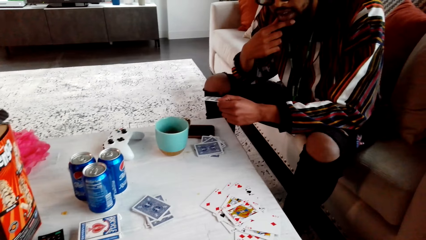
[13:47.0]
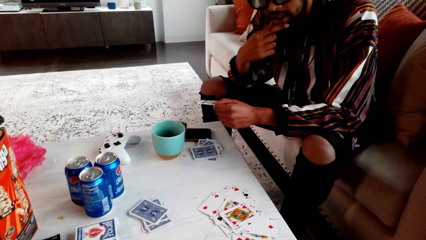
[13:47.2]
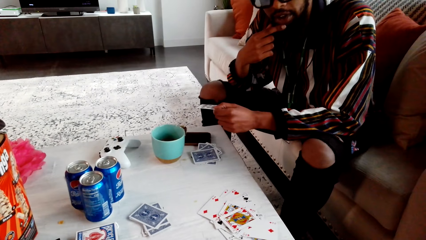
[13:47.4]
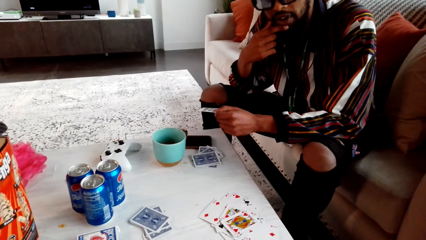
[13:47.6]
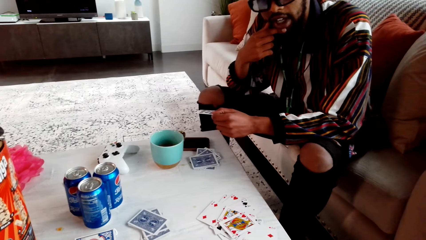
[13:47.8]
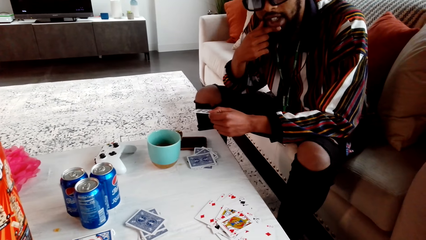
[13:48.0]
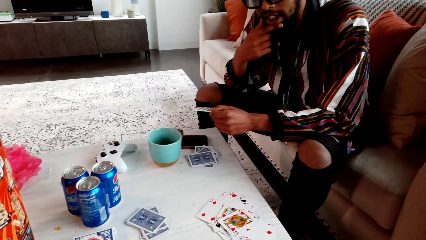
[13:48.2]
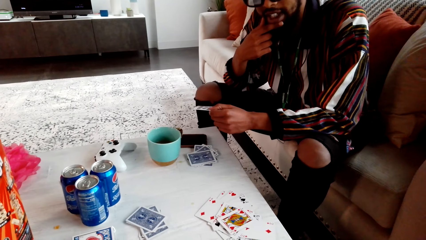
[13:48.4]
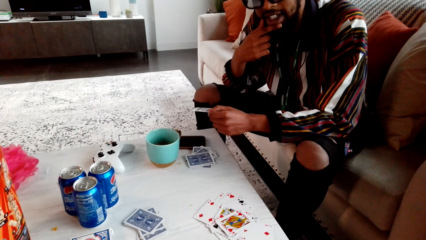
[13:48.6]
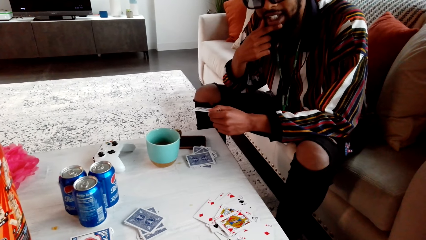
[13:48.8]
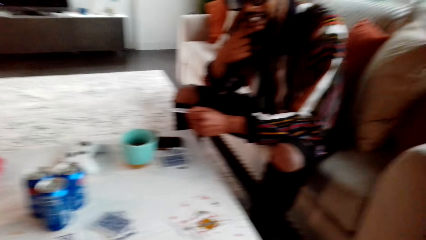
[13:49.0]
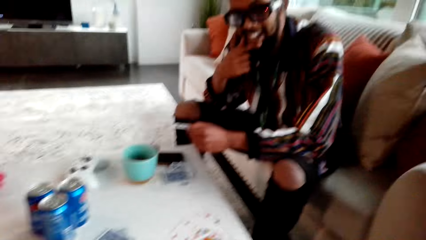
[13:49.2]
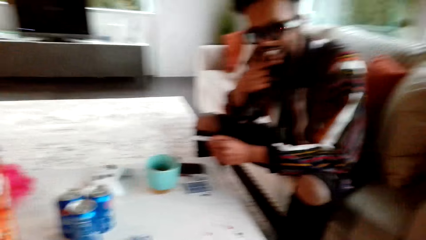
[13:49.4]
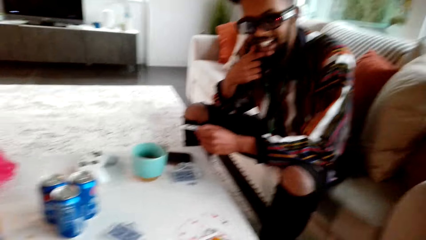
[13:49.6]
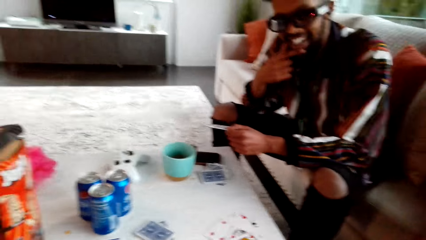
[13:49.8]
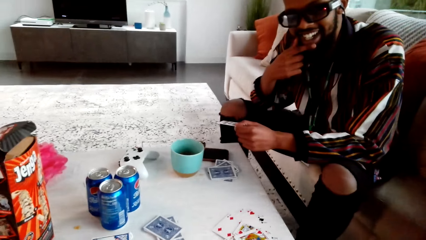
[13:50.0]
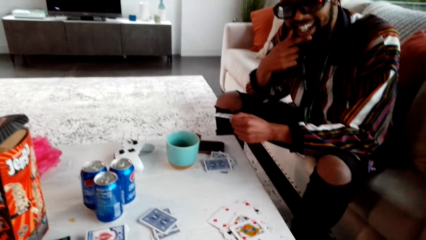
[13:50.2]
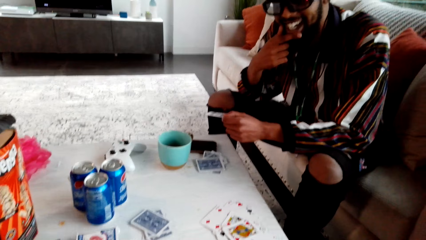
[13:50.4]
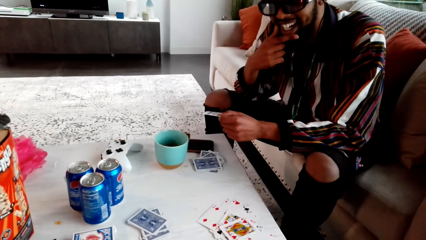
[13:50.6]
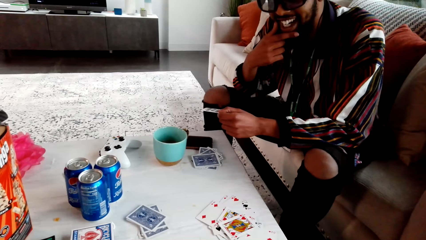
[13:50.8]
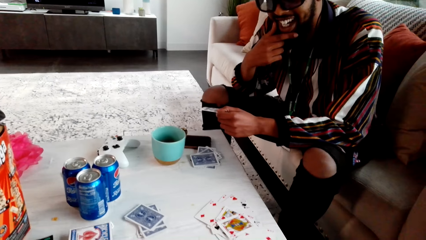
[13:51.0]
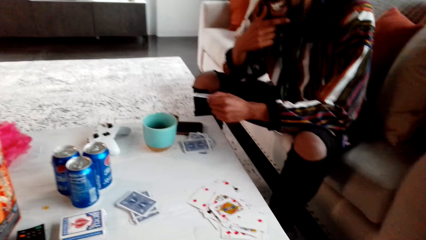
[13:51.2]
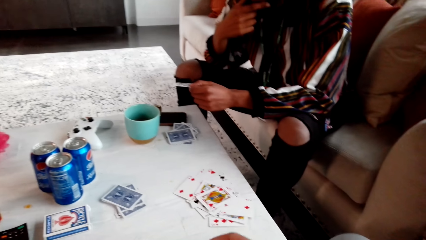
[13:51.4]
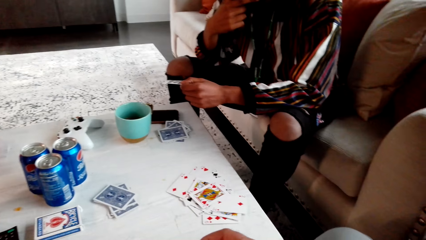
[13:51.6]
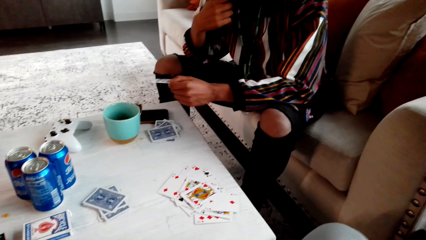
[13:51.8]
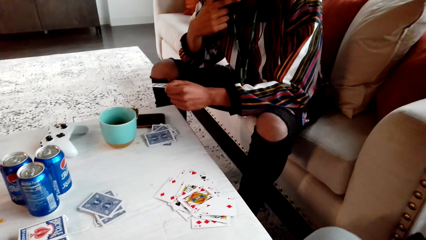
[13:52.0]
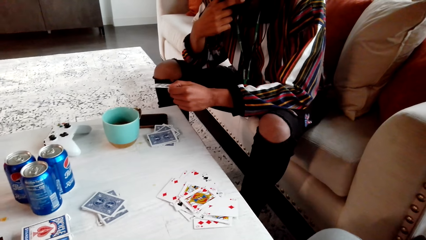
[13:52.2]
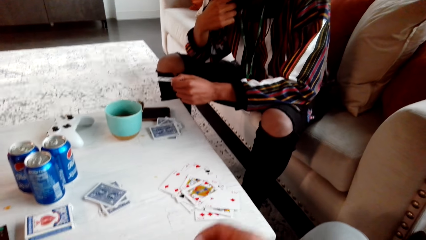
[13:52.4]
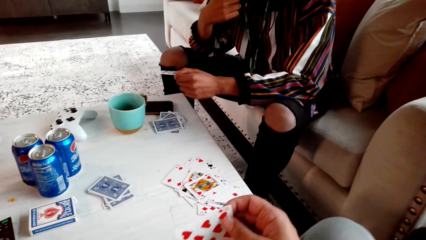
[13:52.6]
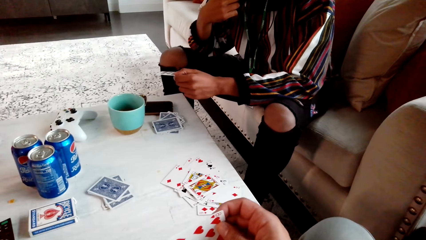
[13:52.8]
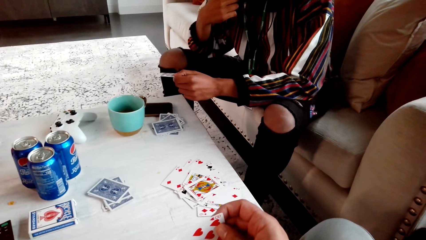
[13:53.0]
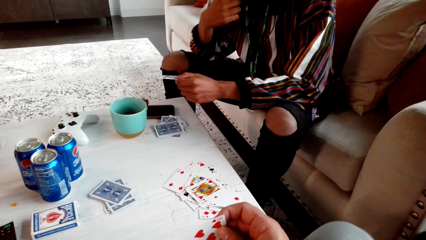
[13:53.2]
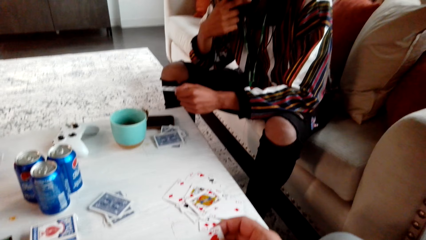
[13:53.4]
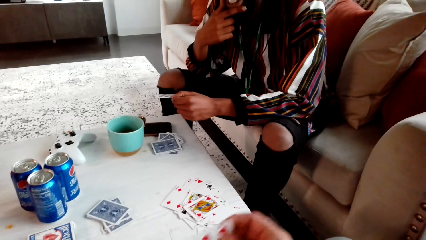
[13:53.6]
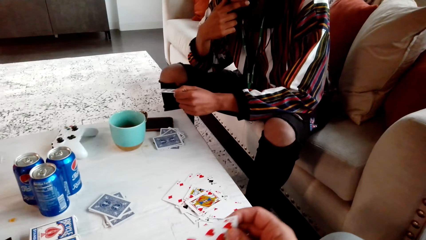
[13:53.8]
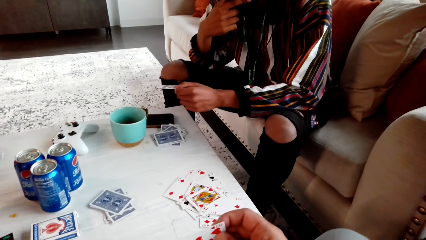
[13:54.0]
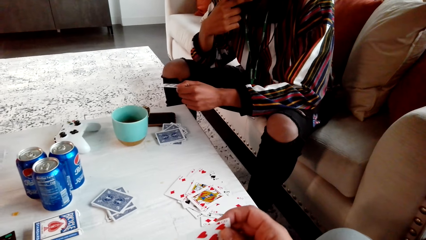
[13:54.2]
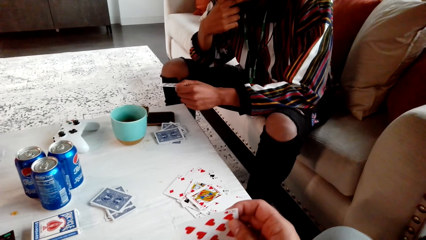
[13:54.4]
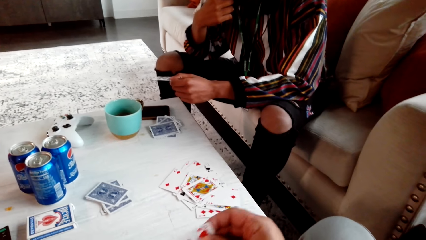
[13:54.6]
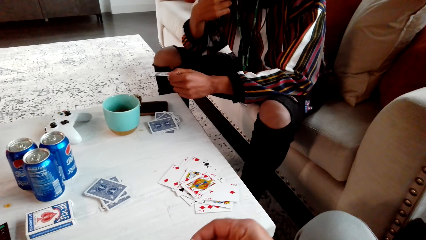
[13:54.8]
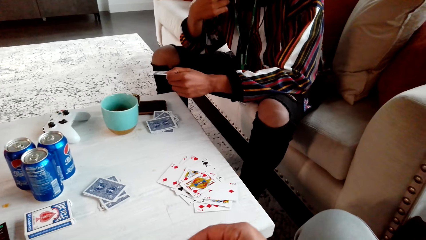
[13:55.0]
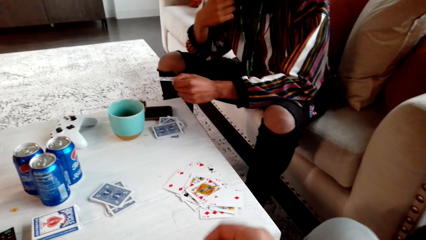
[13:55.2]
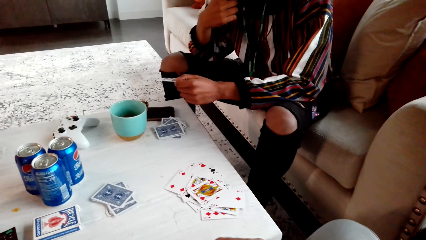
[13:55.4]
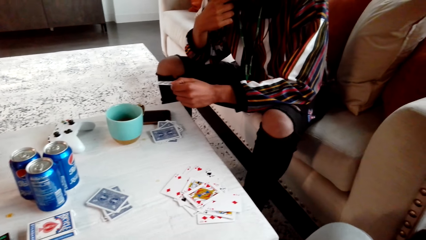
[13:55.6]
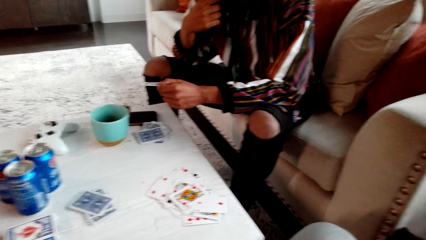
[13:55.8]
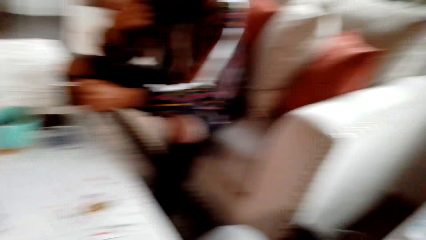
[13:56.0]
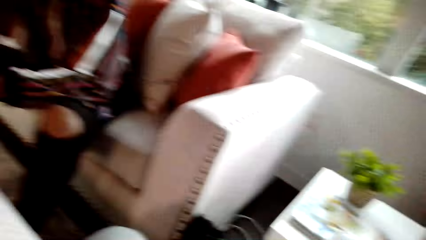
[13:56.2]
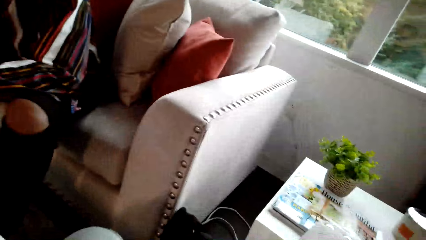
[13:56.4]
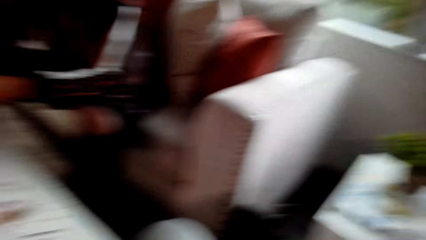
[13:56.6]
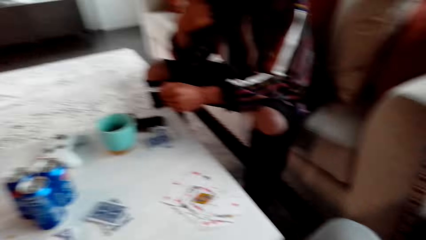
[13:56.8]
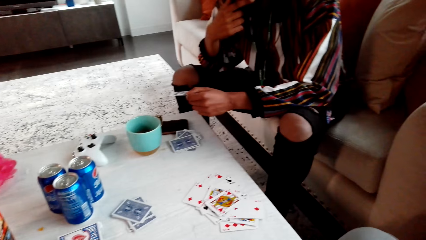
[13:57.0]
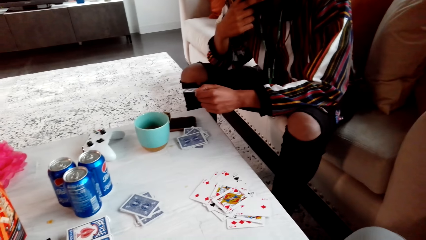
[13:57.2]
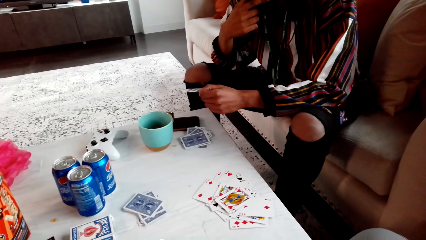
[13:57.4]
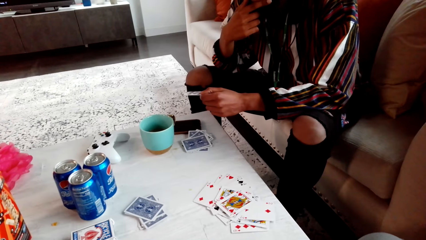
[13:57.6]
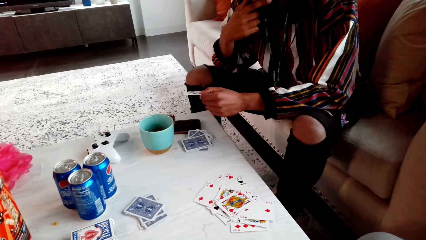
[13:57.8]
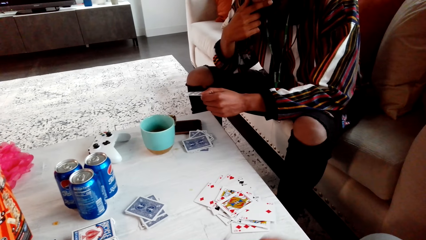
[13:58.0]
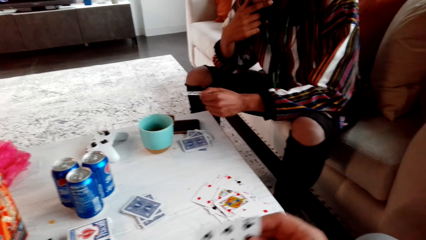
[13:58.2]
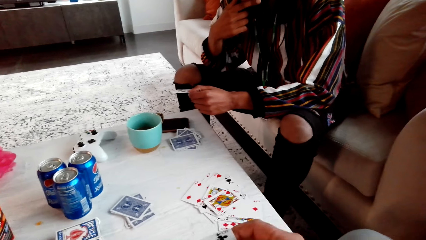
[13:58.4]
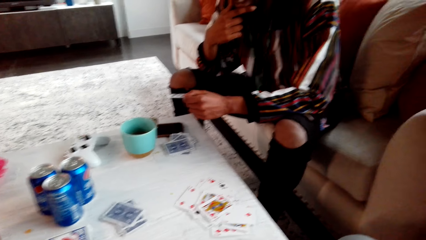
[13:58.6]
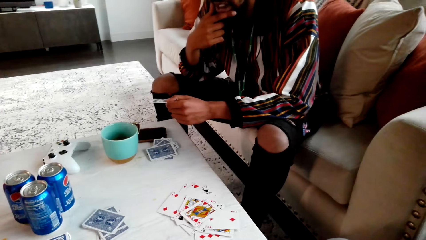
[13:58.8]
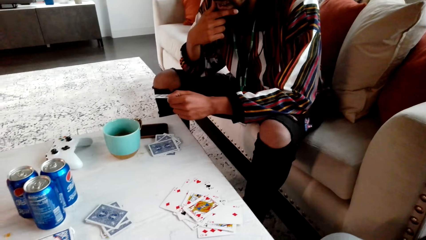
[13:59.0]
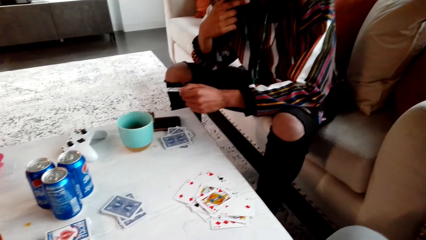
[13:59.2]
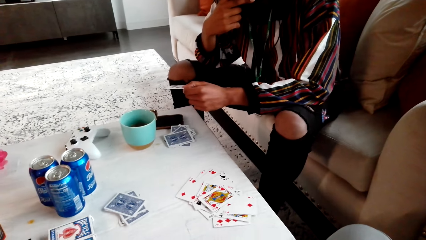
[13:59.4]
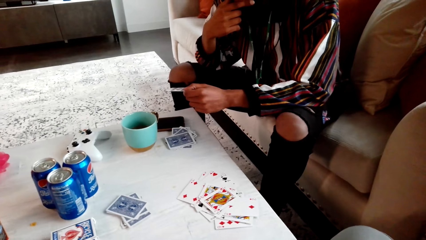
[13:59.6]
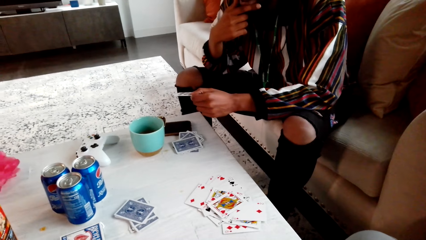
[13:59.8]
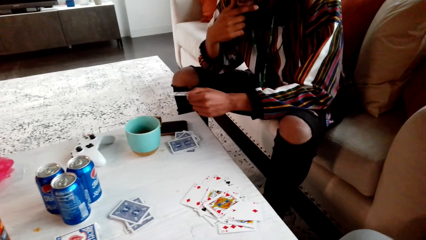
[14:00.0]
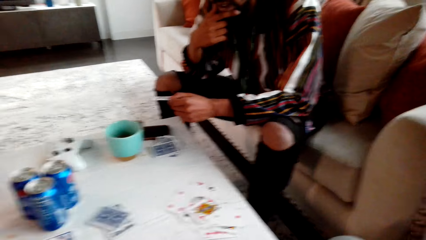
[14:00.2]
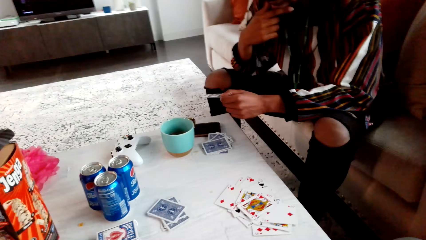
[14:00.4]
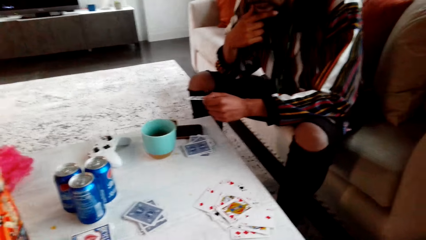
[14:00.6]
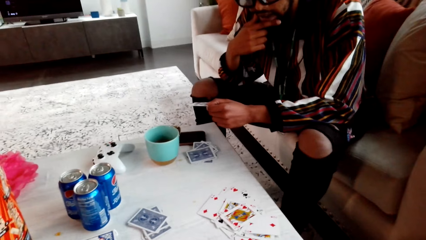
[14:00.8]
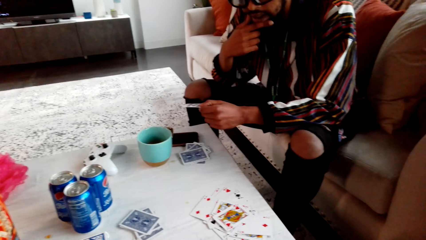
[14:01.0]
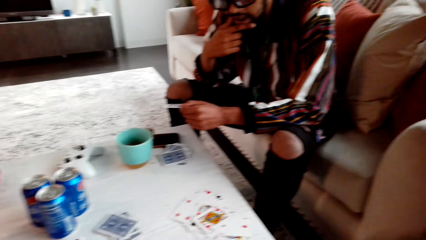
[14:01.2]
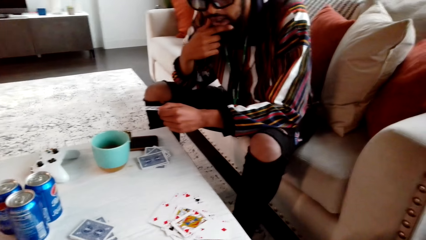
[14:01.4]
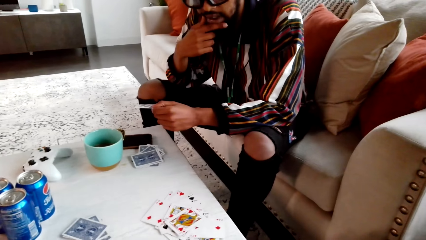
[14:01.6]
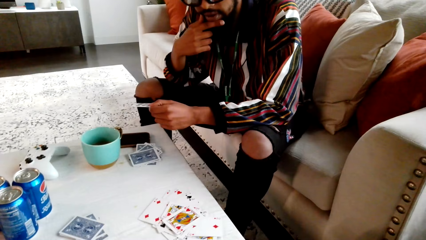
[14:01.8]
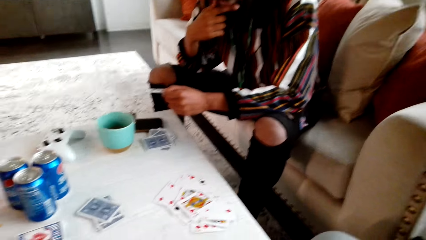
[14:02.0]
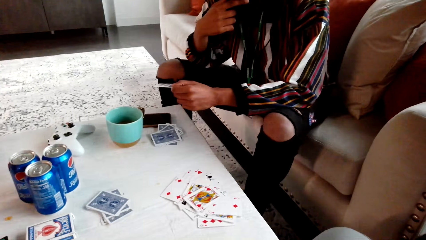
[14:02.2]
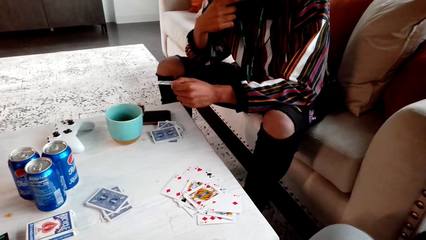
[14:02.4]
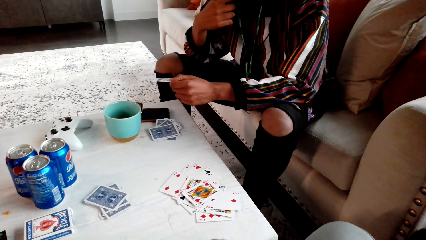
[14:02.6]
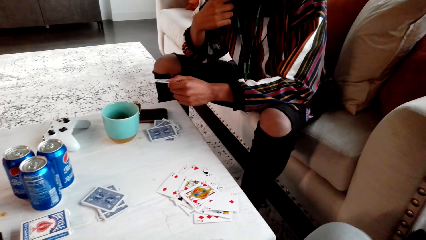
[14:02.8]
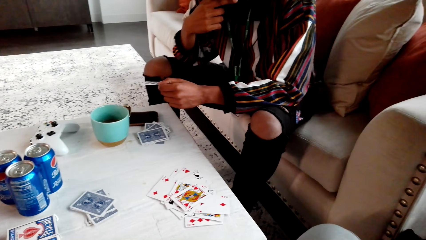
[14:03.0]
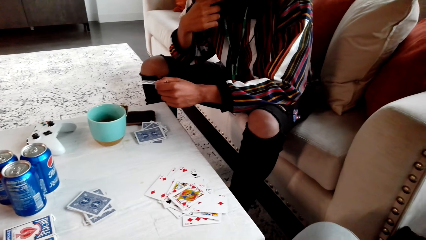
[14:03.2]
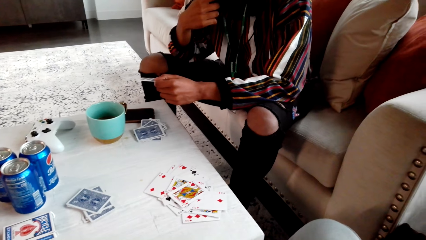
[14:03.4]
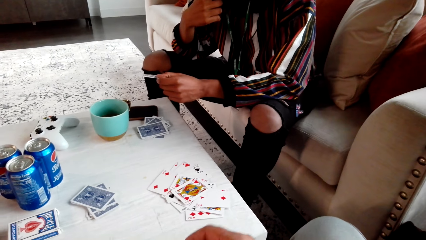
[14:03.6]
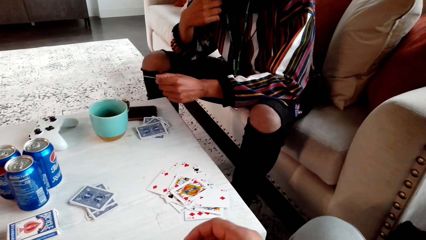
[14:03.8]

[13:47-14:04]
The camera wearer checks a card.
